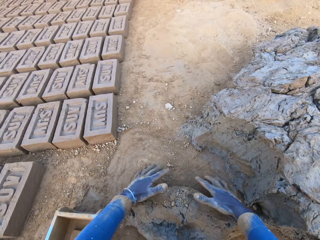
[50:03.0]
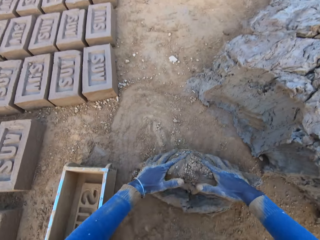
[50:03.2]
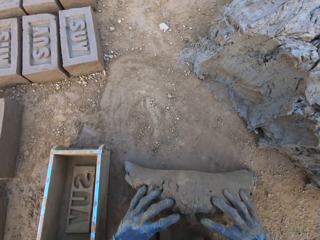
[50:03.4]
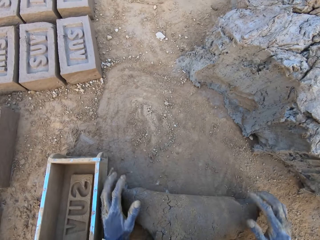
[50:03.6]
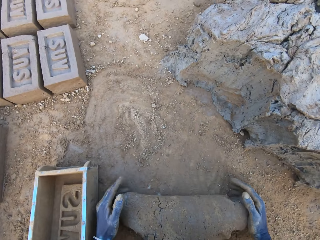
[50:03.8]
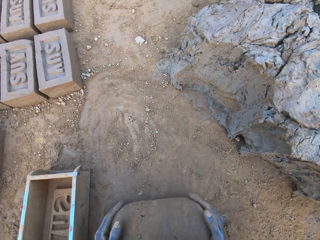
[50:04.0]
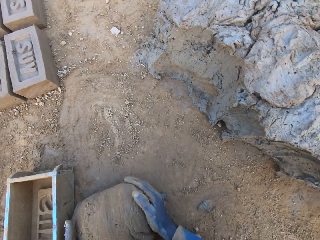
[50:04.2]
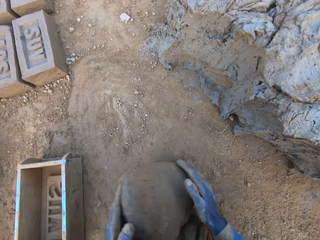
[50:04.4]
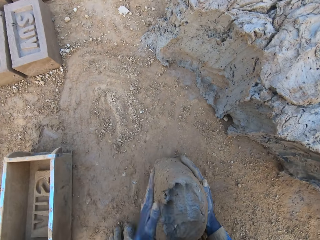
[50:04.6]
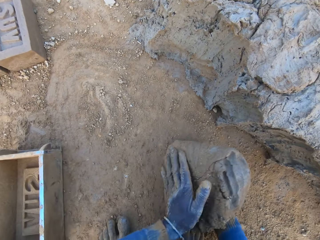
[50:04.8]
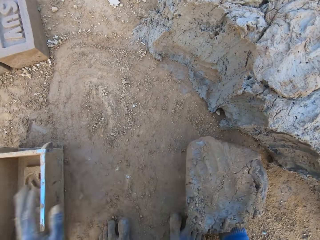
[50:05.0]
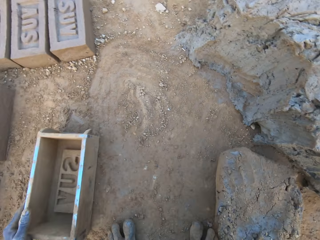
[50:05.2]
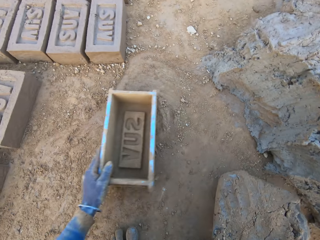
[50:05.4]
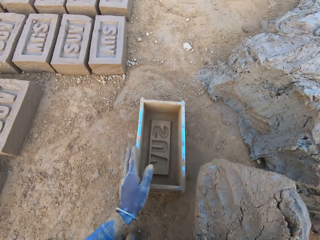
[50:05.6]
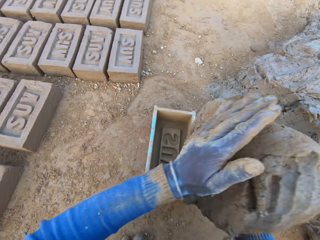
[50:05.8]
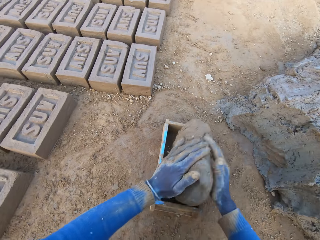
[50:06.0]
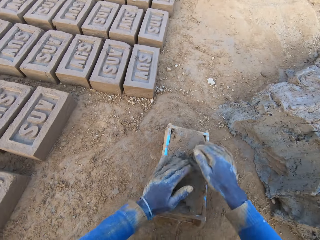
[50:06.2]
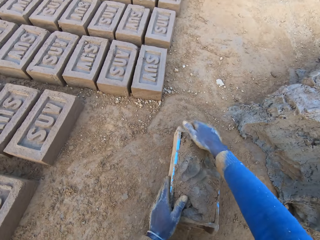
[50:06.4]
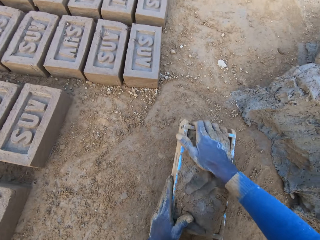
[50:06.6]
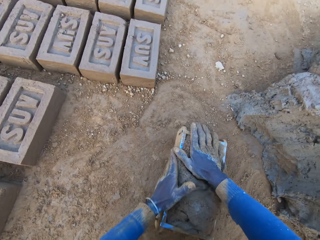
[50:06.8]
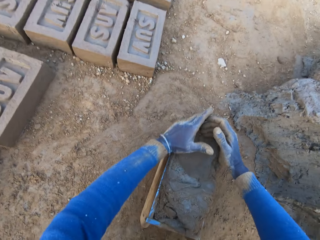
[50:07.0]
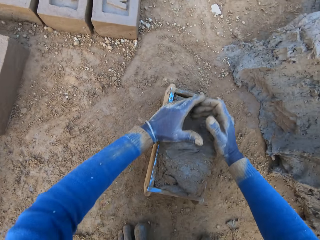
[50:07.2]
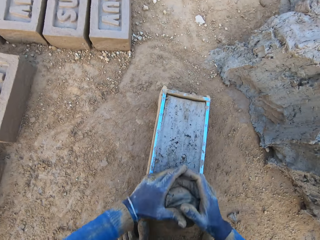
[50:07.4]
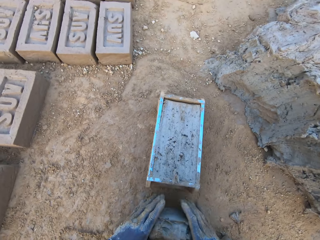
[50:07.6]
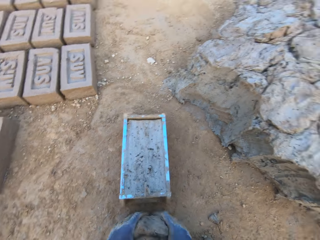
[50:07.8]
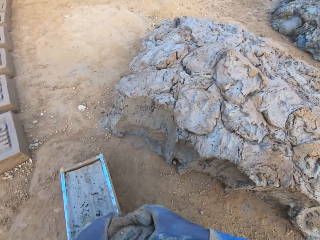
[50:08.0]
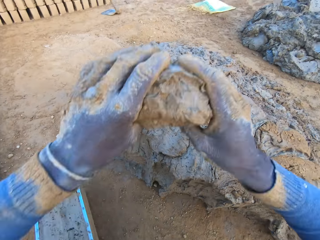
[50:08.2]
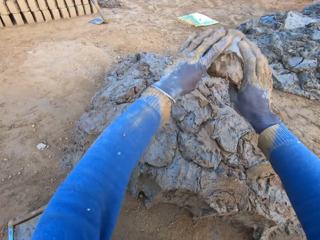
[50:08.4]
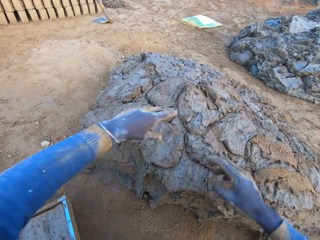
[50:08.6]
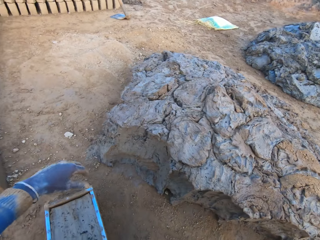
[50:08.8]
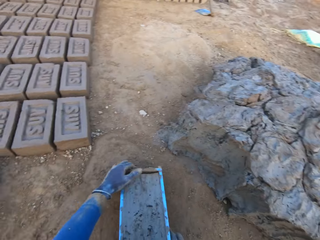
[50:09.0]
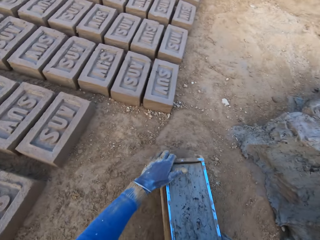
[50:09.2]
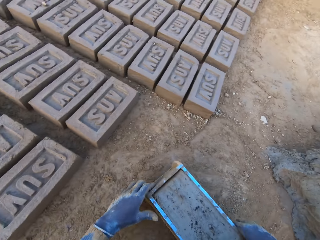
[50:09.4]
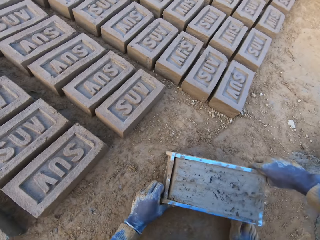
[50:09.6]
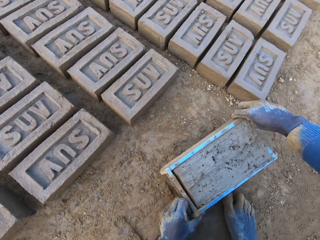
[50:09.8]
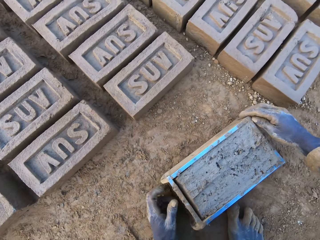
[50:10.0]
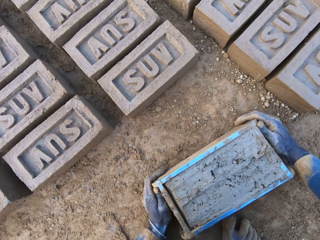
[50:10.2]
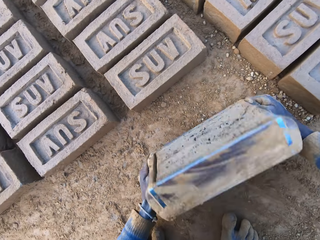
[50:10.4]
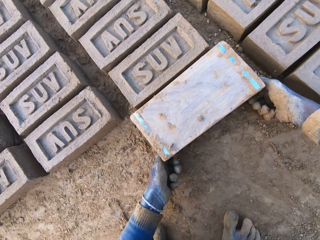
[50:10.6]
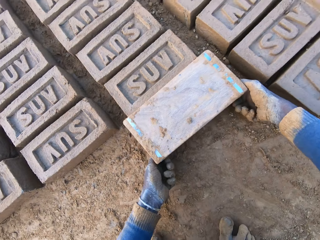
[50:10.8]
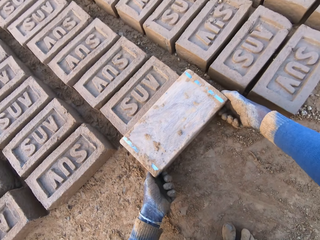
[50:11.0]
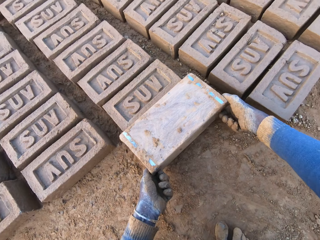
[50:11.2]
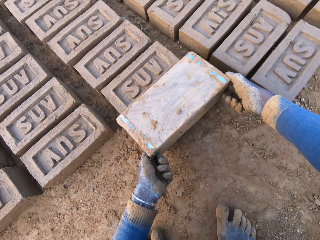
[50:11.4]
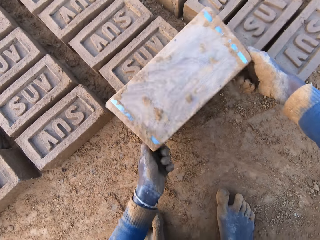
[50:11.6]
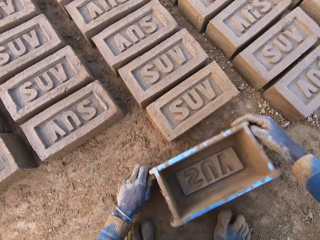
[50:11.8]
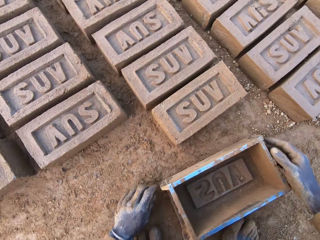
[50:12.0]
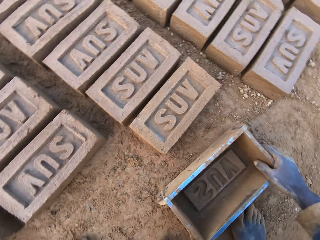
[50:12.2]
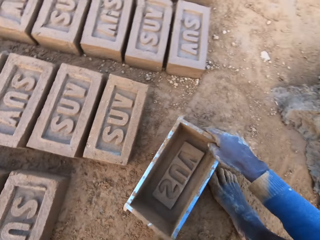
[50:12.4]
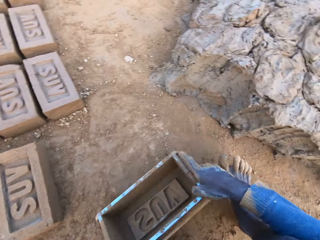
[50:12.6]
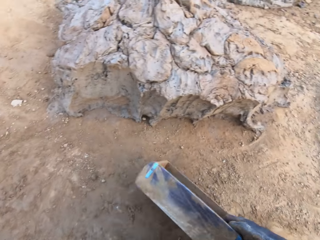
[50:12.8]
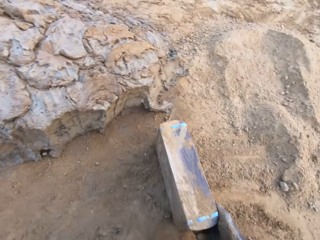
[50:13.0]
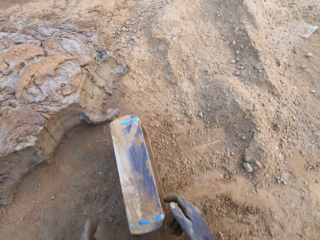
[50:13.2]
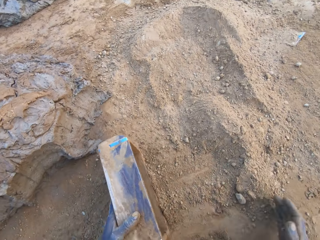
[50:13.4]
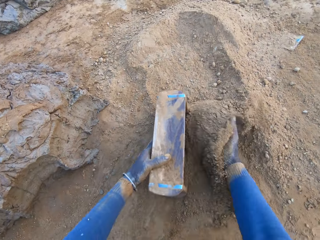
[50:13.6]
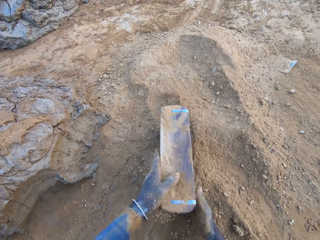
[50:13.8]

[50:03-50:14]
The camera wearer mixes the concrete or clay with his hands. He shifts the iron brick mold on the ground with his left hand. He drops the concrete in the iron brick mold. He removes the excess concrete from the iron brick mold. He drops the excess concrete on the heap of concrete on the ground. He shifts the iron brick mold on the ground. He puts the clay down. He turns the iron brick mold on the ground. He removes the wooden brick molds. He drops the iron brick mold on the ground.

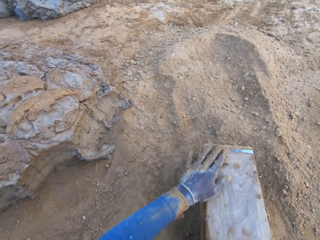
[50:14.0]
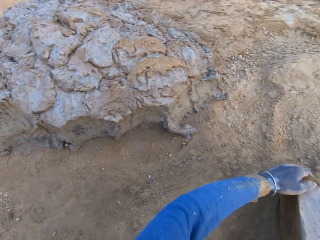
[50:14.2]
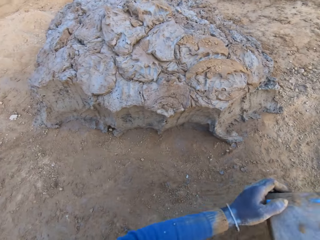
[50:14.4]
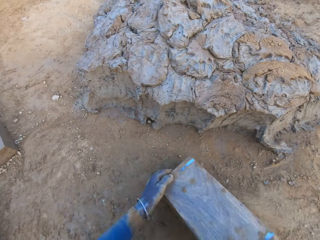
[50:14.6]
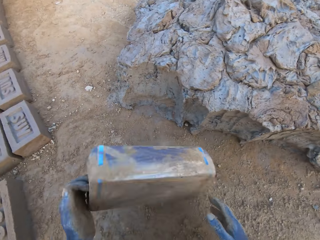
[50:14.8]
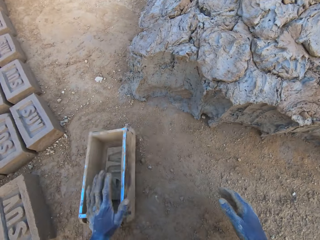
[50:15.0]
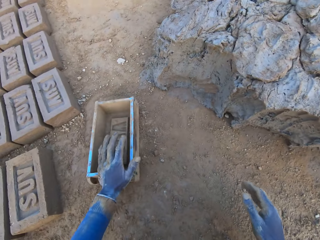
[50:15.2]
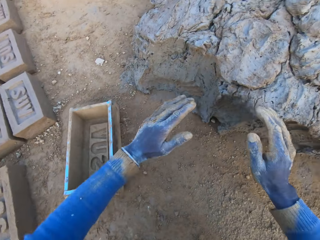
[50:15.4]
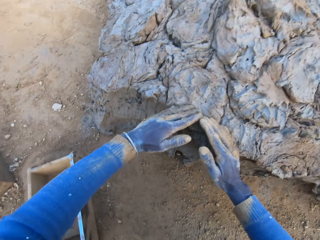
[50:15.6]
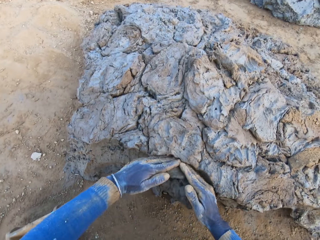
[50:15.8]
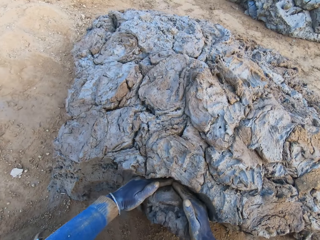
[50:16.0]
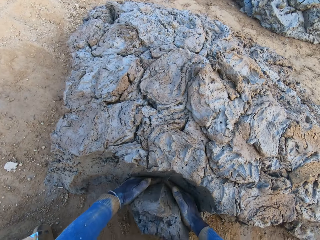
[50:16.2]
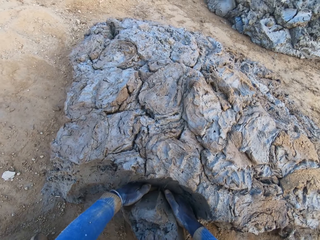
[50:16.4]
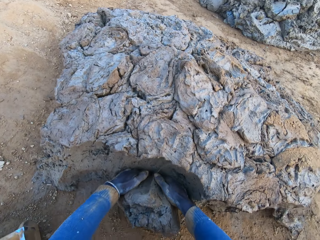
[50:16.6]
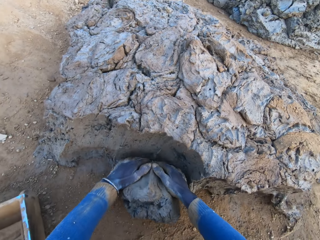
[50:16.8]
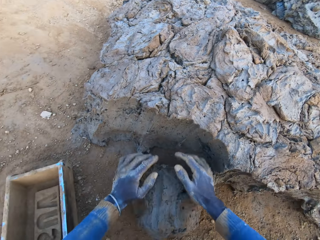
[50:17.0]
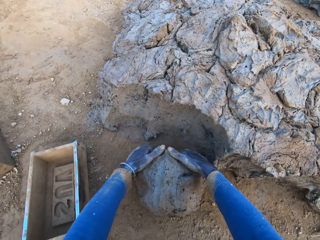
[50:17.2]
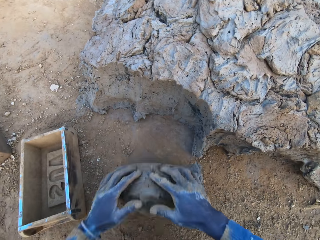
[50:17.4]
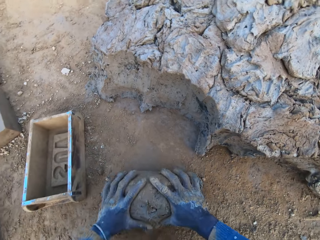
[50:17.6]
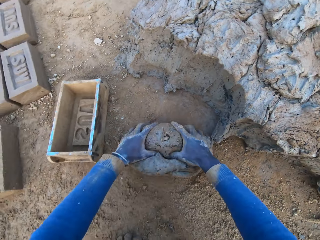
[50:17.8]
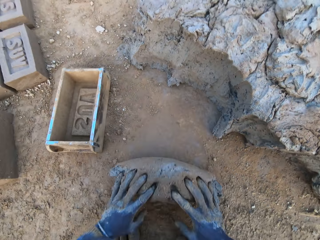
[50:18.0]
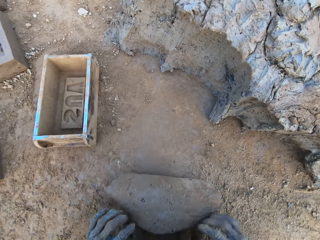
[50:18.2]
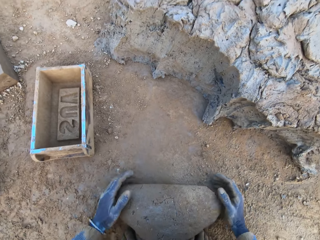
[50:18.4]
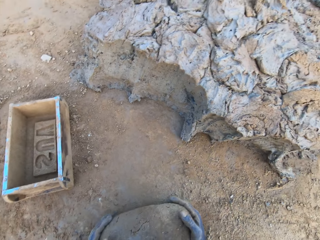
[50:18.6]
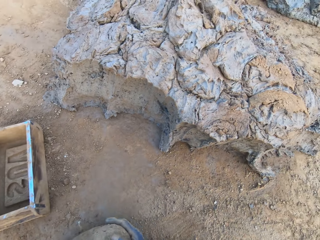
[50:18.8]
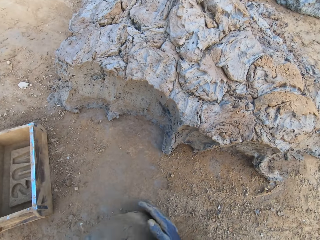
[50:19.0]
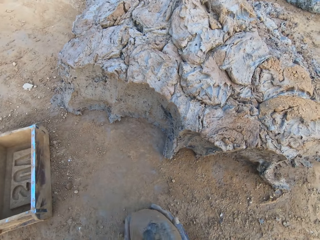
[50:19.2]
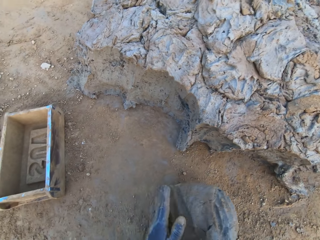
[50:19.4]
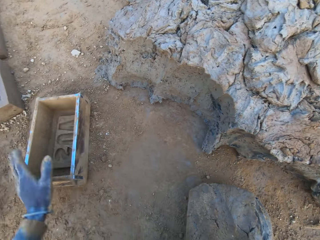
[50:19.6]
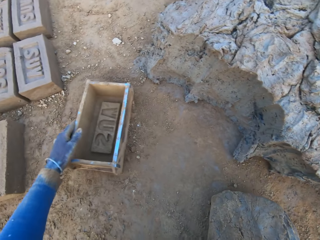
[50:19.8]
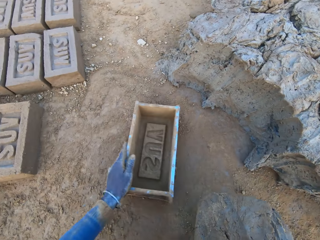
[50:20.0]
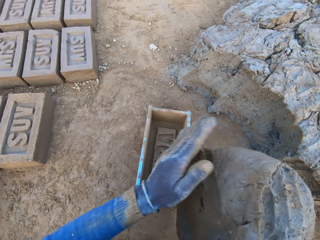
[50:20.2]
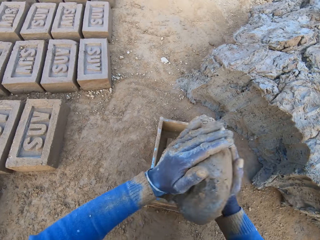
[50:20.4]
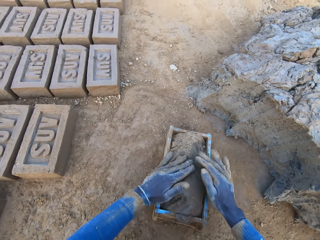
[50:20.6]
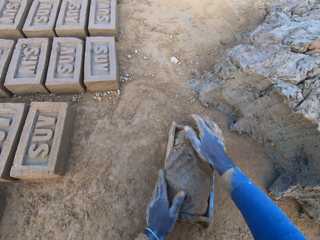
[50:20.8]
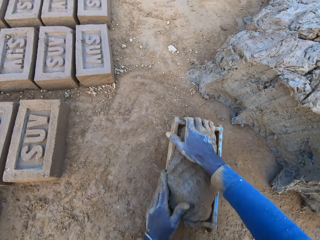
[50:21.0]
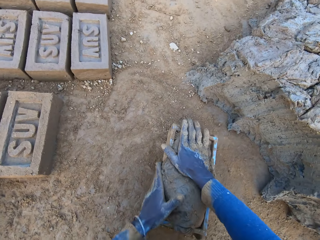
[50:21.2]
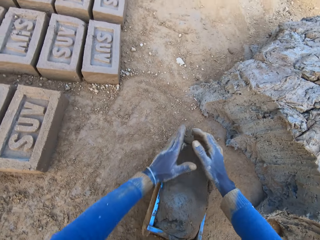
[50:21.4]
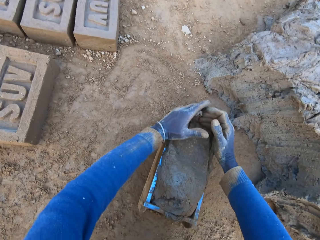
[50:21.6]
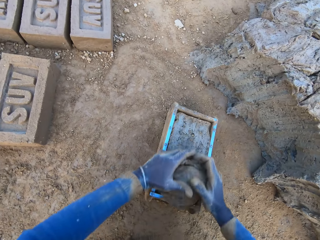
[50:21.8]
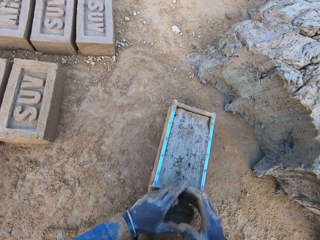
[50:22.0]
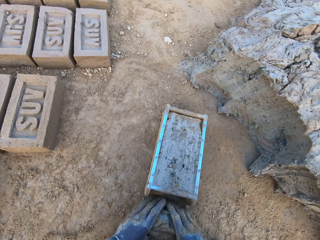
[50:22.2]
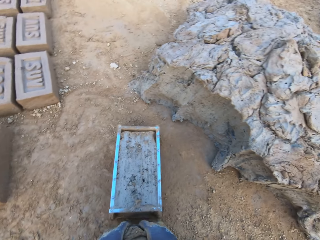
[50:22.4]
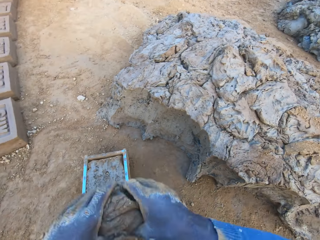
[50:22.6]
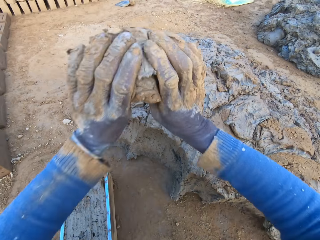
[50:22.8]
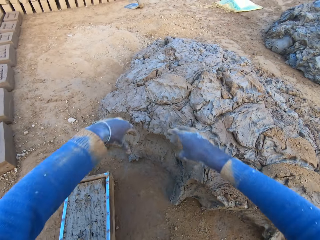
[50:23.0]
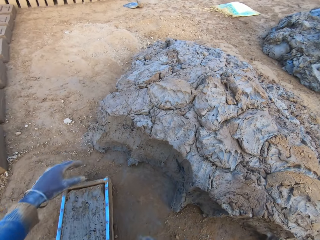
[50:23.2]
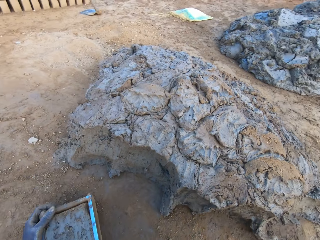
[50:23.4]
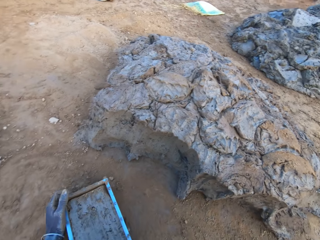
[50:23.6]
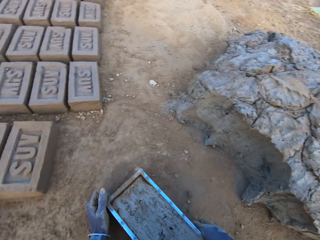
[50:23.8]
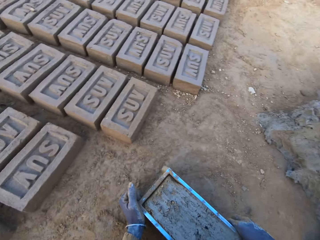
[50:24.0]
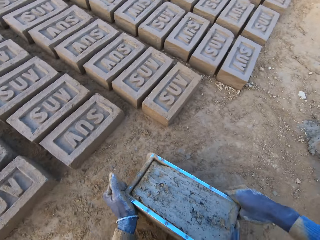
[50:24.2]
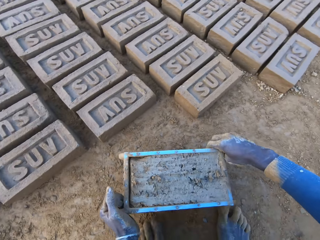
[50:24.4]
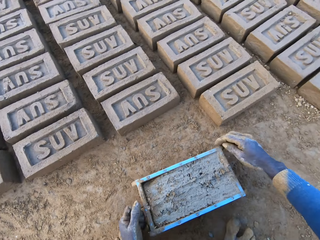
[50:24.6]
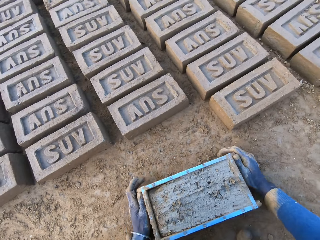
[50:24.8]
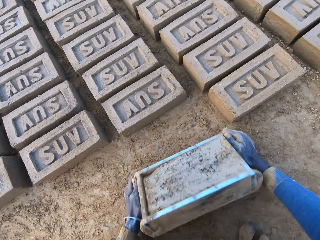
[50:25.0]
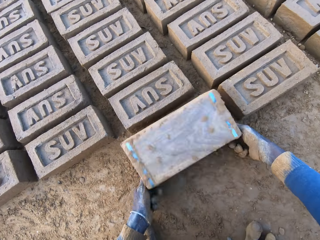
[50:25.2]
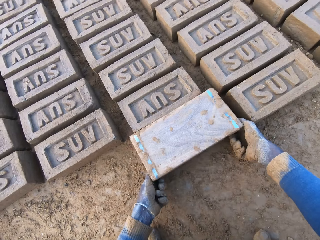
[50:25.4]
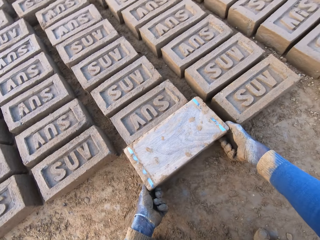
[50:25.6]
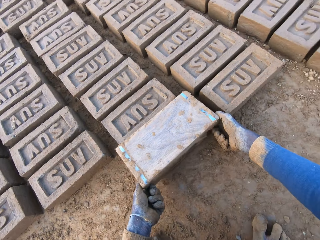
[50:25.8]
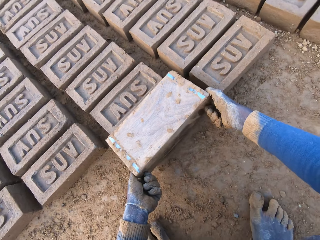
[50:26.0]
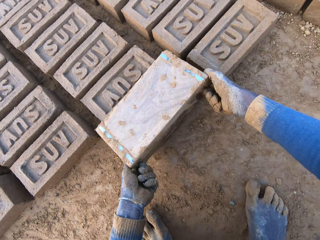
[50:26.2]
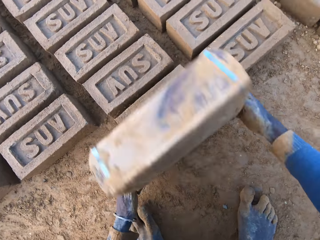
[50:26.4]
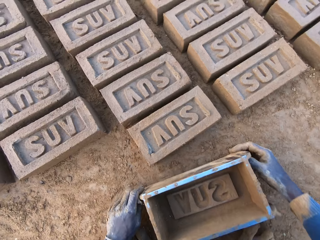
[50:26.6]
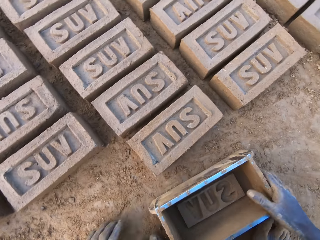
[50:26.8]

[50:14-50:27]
The camera wearer scoops soil. He pours sand from the ground into the iron brick mold with his right hand. He removes the sand from the iron brick mold. He drops the iron brick mold on the ground. He cuts a portion of the concrete from a heap of concrete with his hands. He scoops molded clay. He mixes the concrete or clay with his hands. He shifts the iron brick mold on the ground with his left hand. He drops the concrete into the iron brick mold. He removes the excess concrete from the iron brick mold. He drops the excess concrete on the heap of concrete on the ground. He shifts the iron brick mold on the ground. He puts the clay down. He turns the iron brick mold on the ground.
